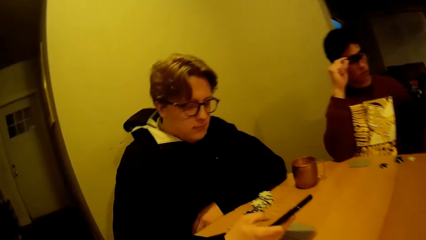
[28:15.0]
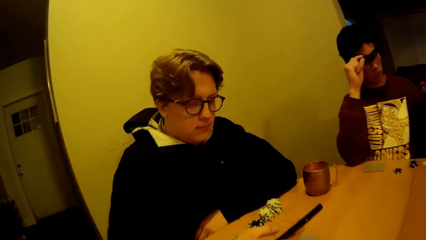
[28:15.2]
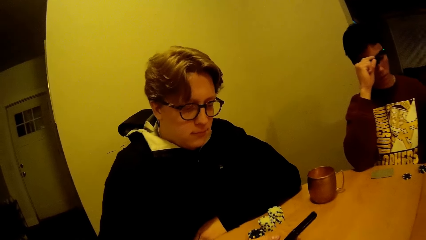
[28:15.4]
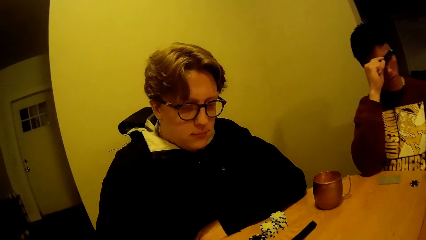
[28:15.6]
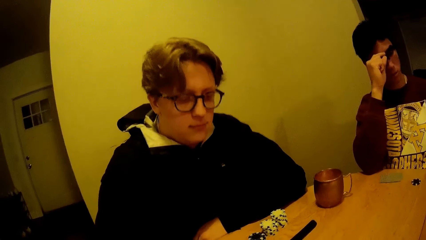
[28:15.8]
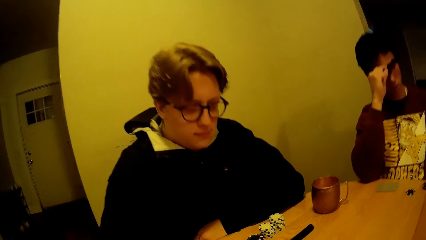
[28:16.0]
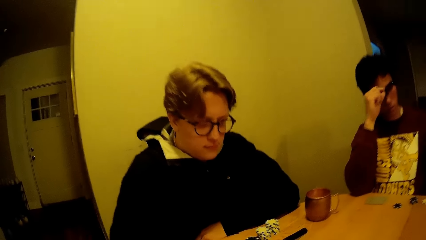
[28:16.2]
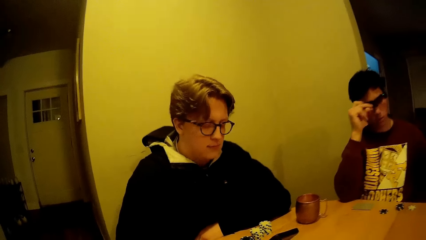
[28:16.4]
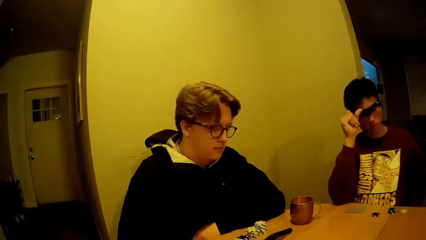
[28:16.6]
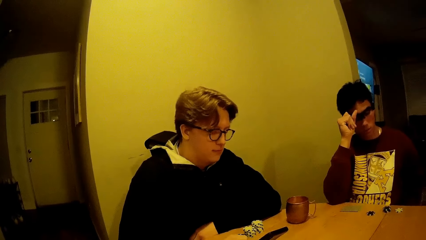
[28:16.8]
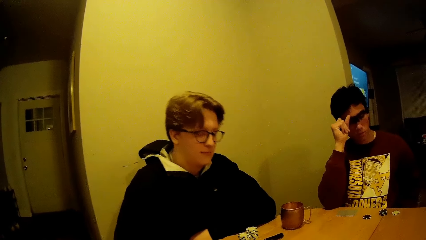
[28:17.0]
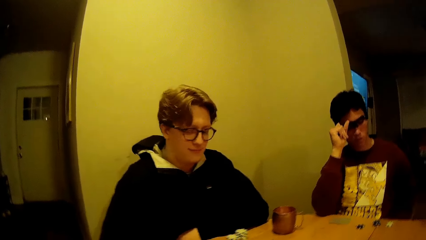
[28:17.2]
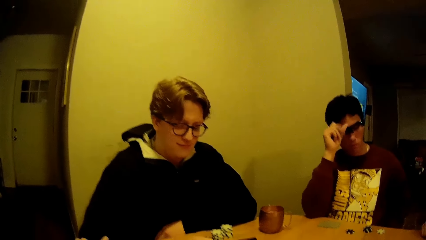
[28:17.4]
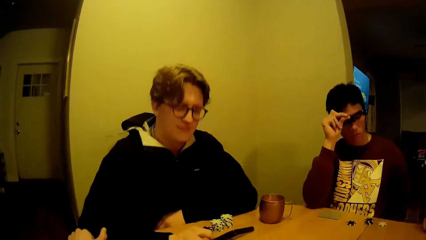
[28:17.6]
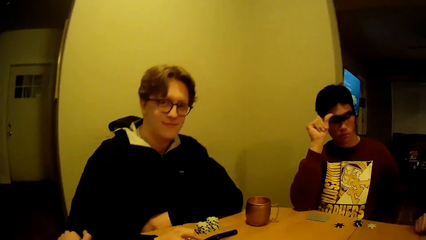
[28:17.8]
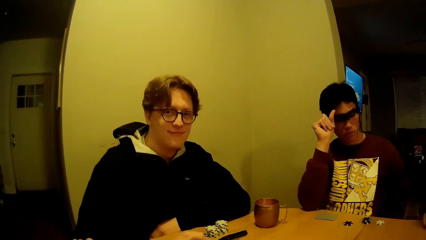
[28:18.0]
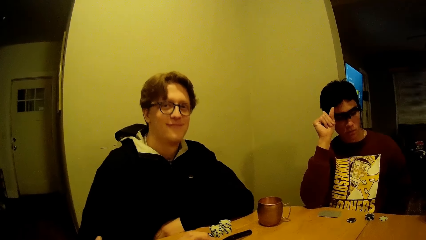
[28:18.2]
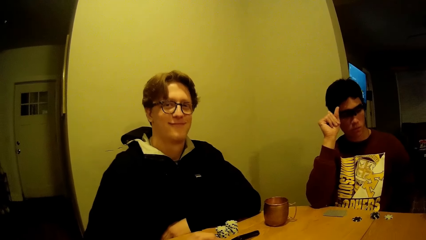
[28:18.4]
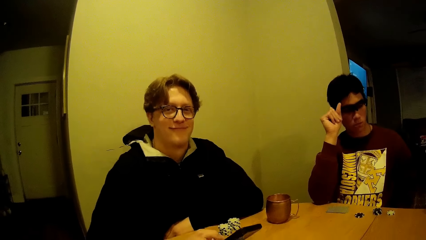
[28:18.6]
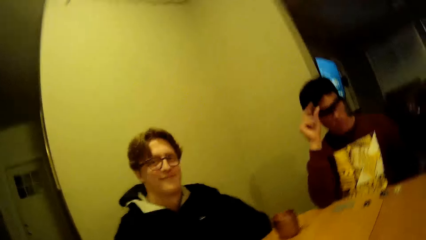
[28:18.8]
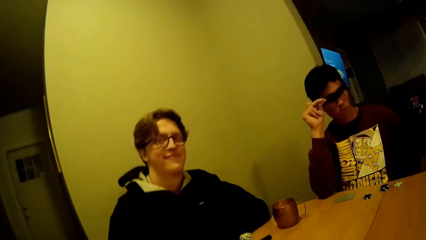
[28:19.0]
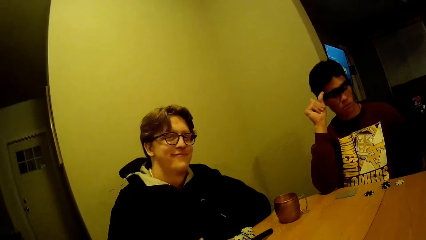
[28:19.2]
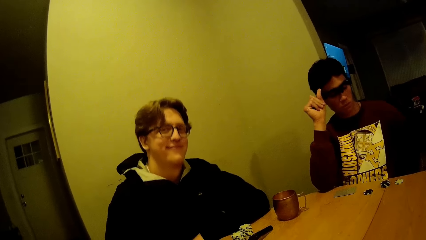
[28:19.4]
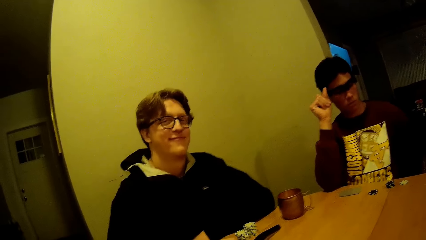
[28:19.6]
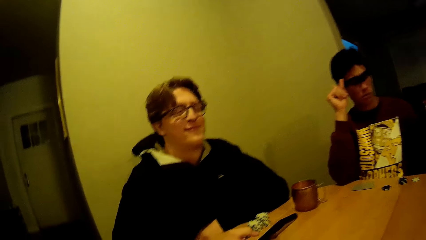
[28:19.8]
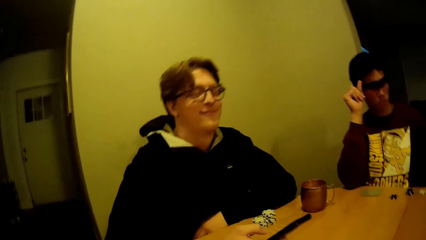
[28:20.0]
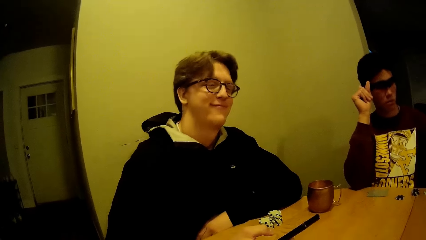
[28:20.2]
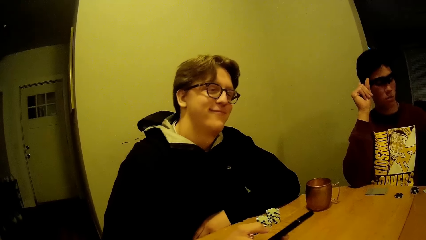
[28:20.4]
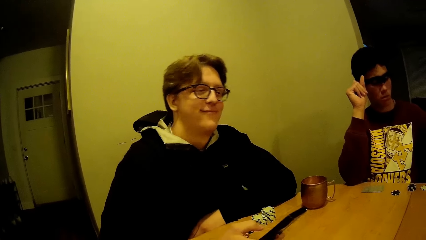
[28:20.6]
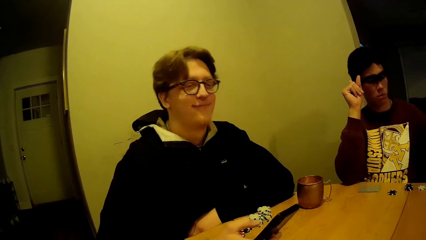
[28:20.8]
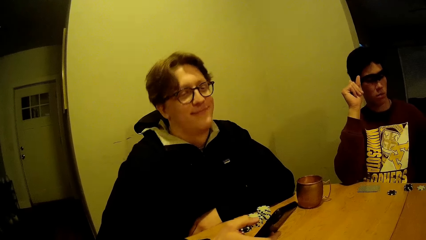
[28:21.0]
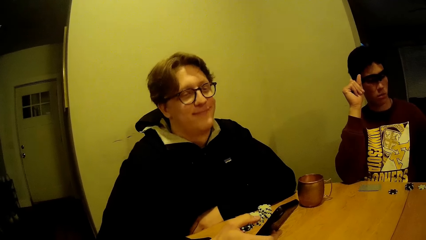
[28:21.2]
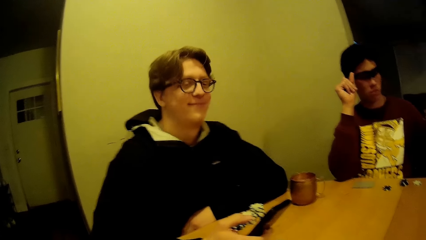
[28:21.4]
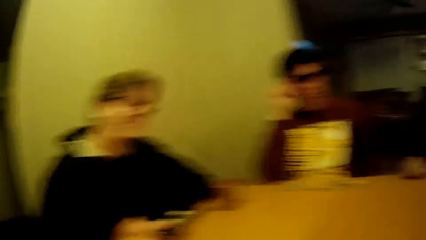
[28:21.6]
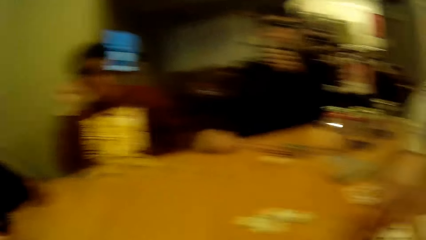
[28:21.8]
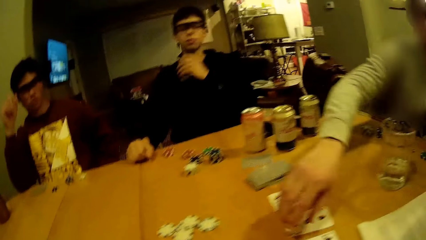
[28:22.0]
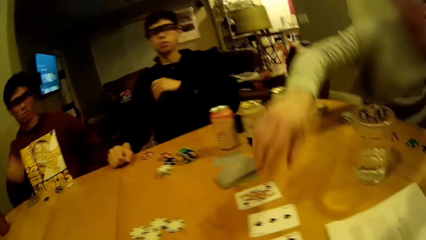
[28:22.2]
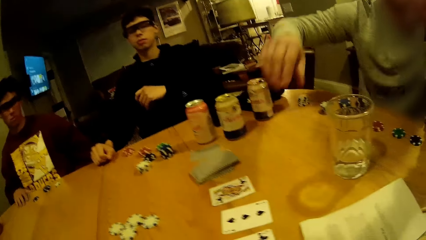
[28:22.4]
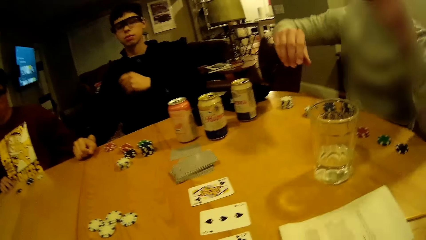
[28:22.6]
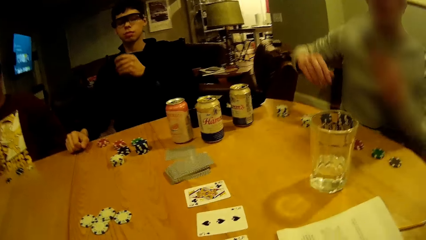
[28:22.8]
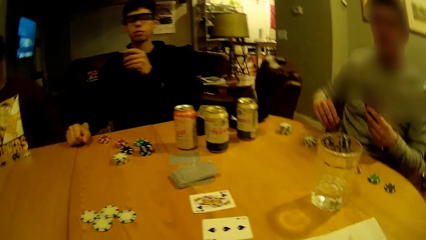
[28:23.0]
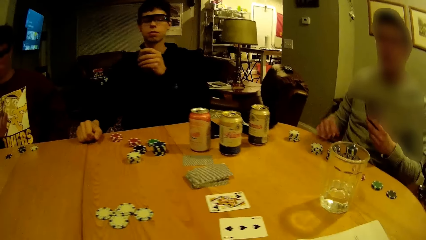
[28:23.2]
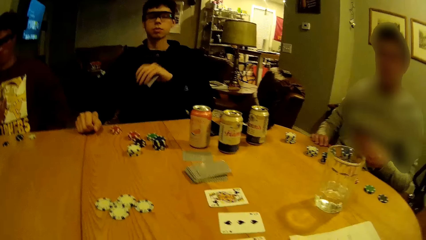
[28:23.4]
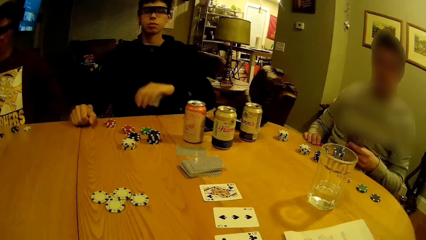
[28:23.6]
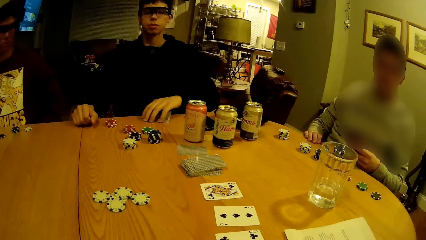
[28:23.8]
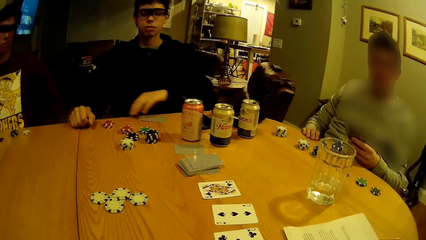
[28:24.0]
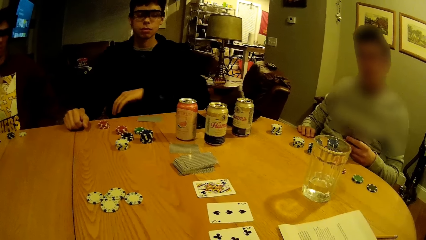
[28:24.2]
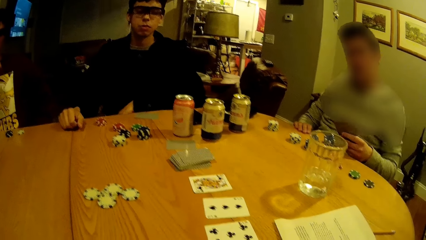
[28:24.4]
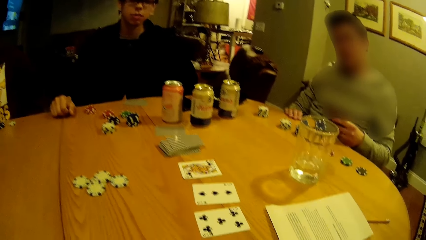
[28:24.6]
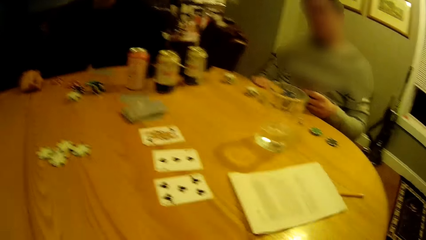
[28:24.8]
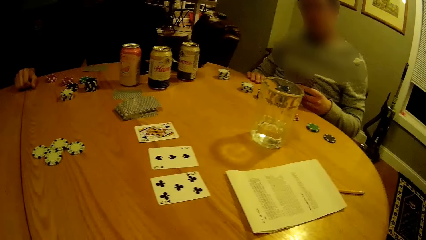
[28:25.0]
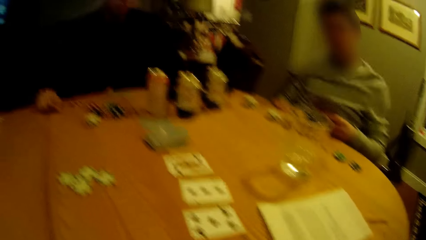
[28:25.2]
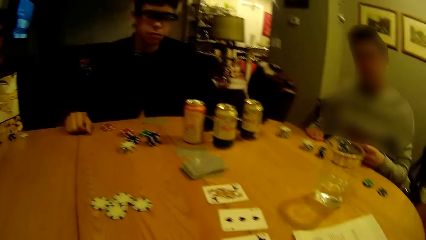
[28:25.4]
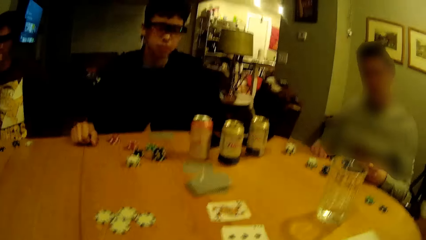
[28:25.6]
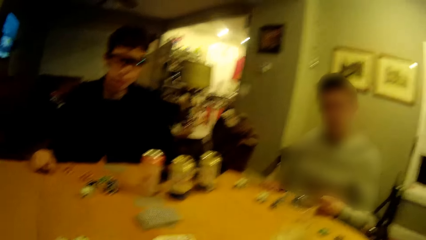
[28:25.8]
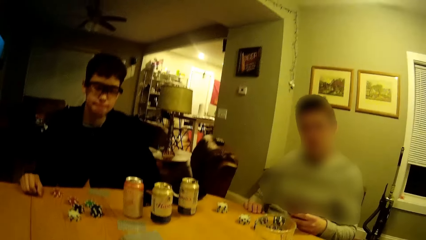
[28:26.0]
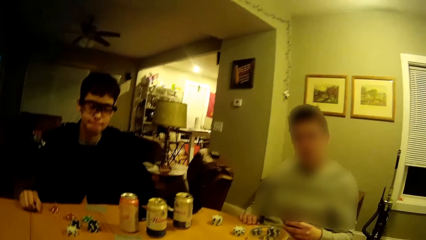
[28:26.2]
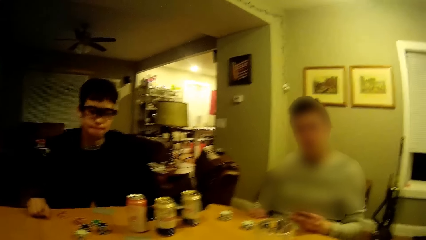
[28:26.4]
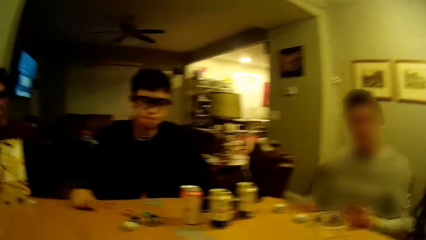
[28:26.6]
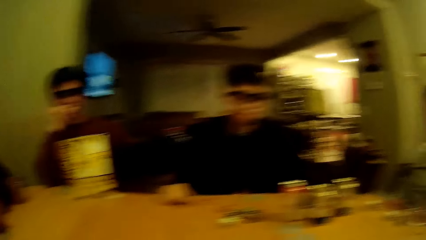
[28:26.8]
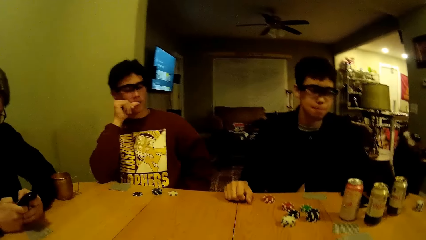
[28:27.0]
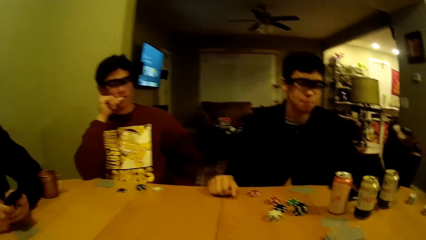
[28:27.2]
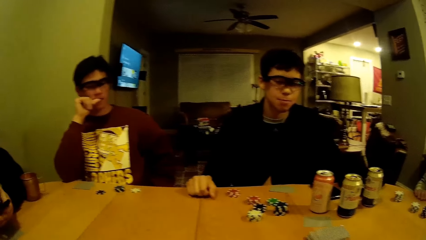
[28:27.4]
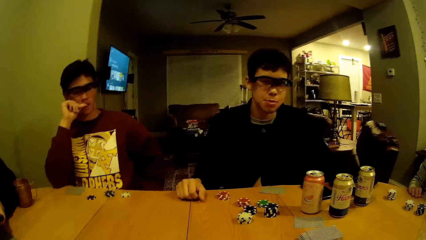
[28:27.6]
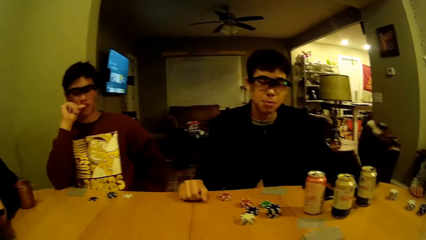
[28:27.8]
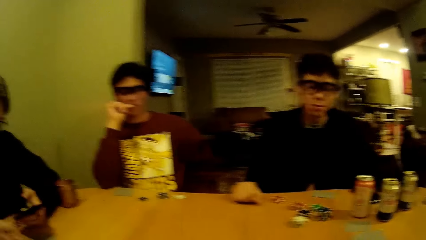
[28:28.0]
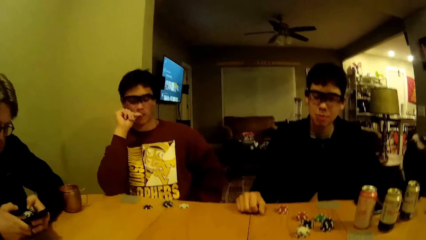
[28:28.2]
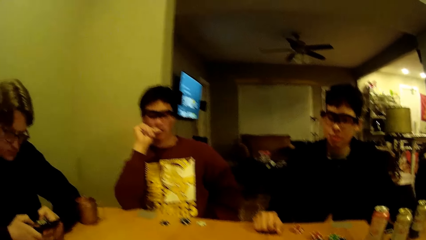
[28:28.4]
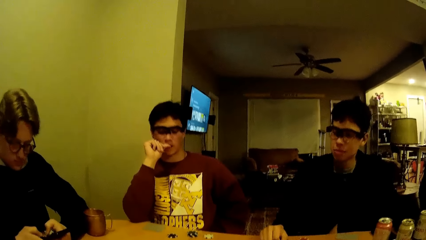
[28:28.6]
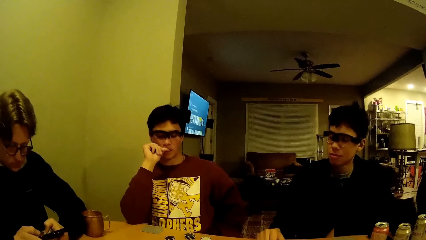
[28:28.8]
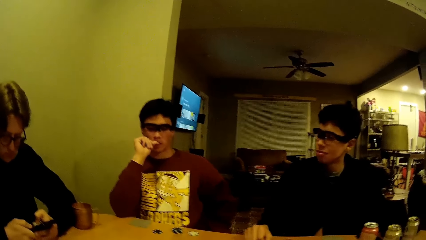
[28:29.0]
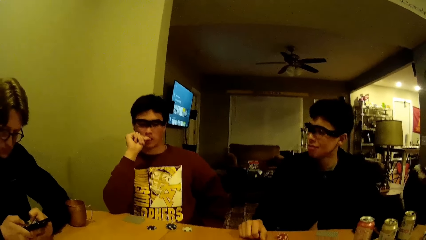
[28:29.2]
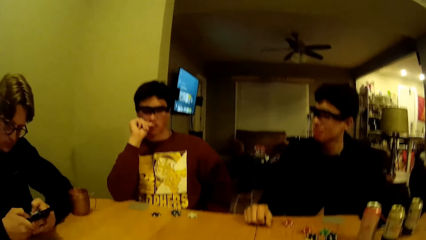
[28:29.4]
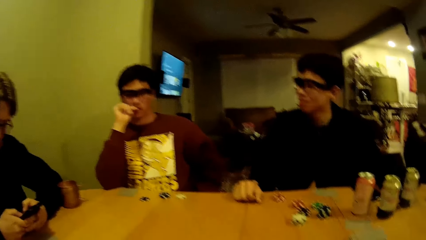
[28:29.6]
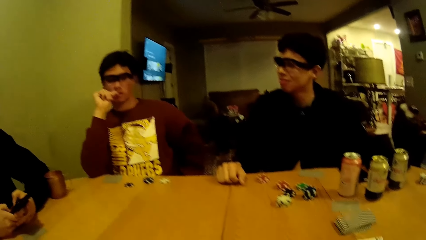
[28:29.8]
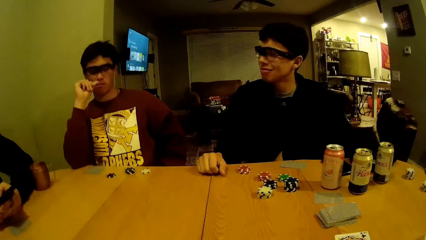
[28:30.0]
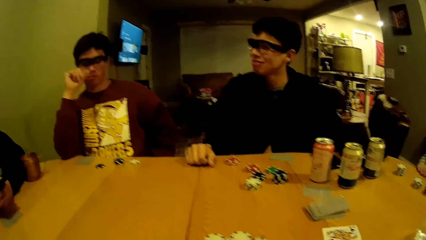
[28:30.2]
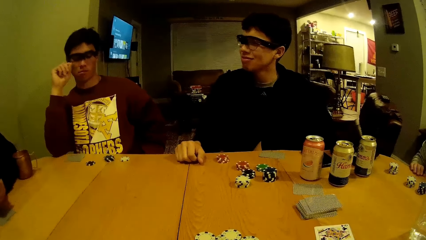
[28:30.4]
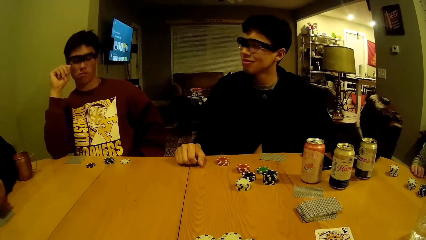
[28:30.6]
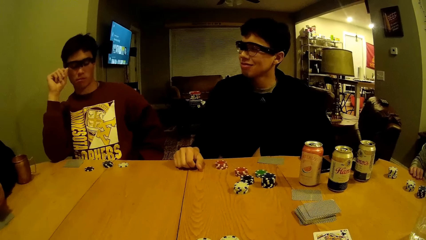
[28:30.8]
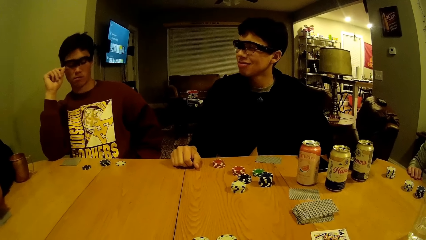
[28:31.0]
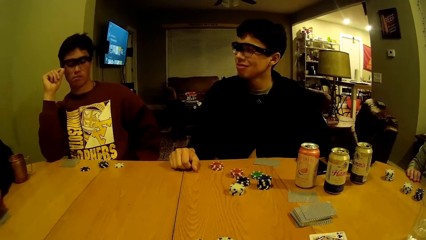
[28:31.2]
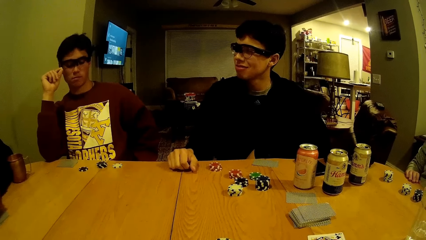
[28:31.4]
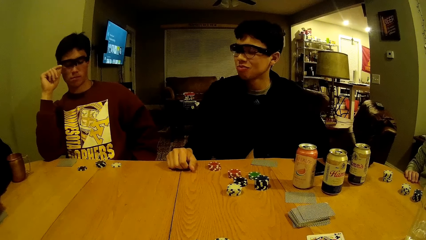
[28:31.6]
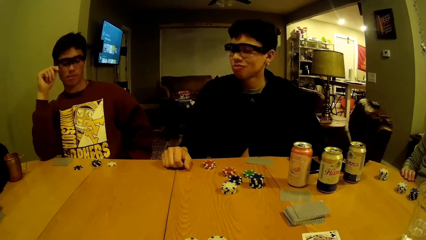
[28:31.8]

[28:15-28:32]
The camera wearer looks at a man. They look around the table.
